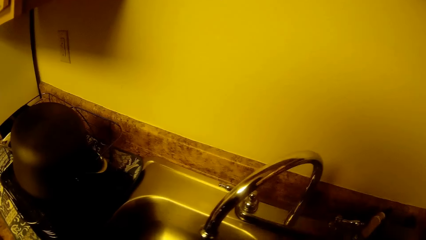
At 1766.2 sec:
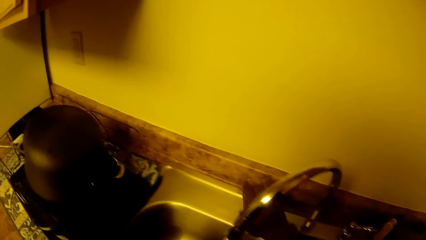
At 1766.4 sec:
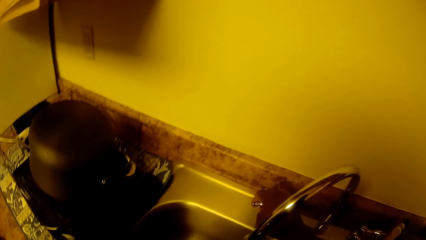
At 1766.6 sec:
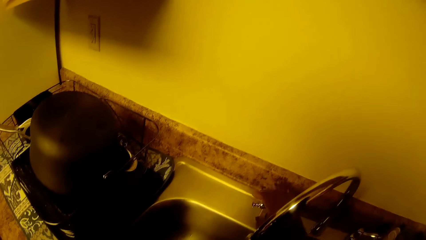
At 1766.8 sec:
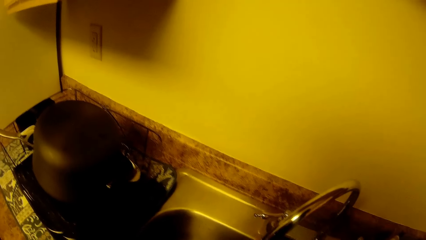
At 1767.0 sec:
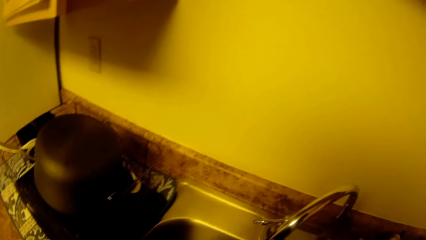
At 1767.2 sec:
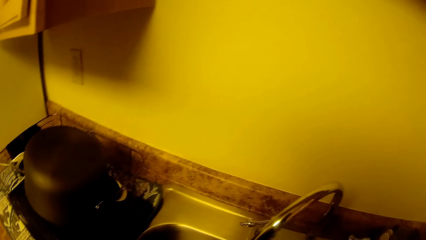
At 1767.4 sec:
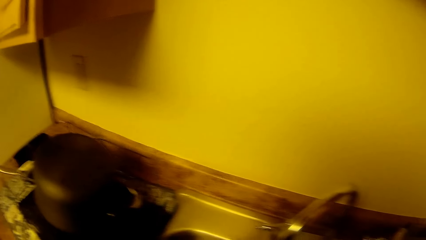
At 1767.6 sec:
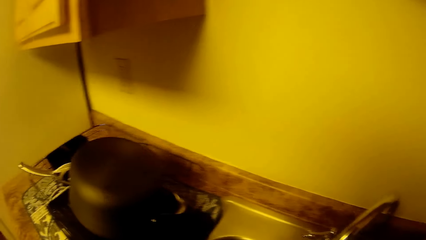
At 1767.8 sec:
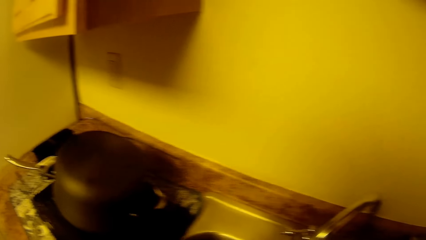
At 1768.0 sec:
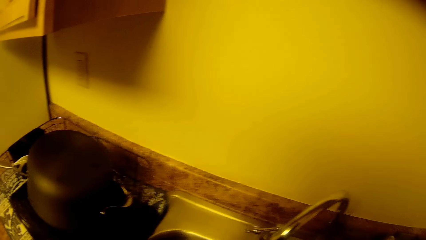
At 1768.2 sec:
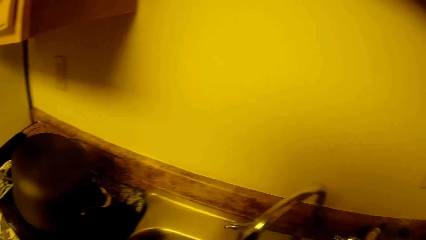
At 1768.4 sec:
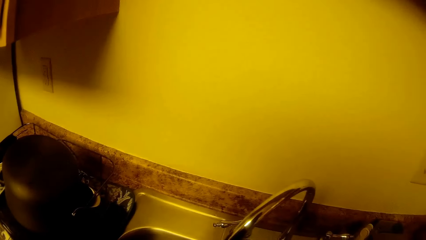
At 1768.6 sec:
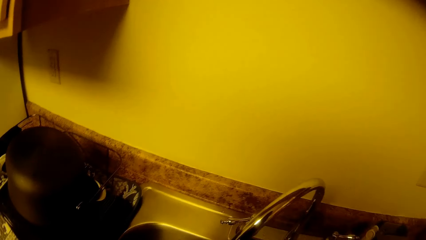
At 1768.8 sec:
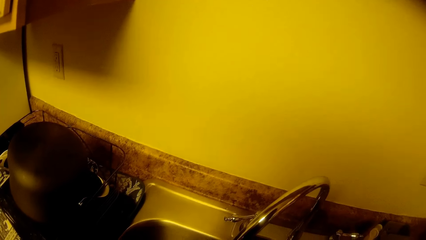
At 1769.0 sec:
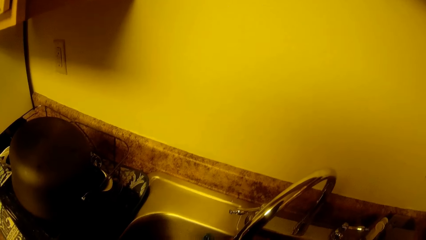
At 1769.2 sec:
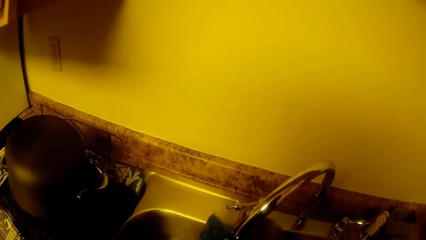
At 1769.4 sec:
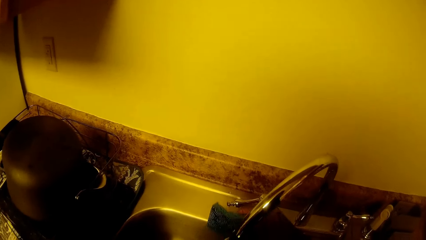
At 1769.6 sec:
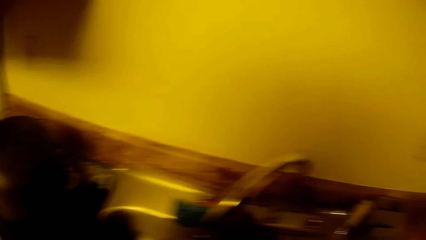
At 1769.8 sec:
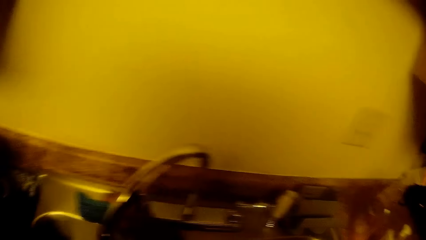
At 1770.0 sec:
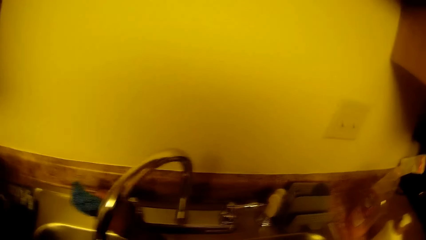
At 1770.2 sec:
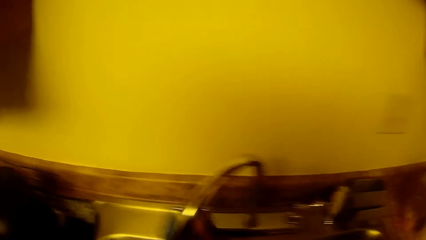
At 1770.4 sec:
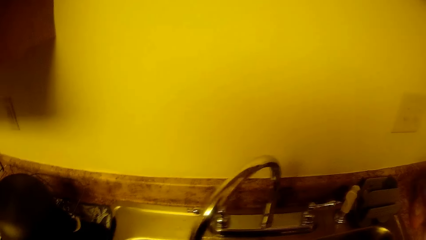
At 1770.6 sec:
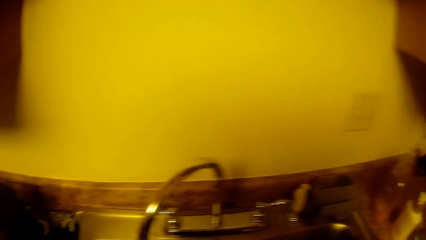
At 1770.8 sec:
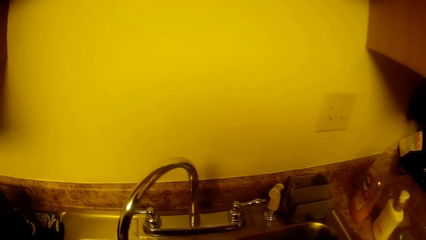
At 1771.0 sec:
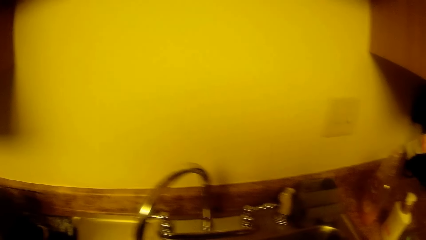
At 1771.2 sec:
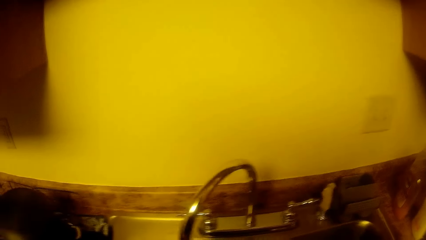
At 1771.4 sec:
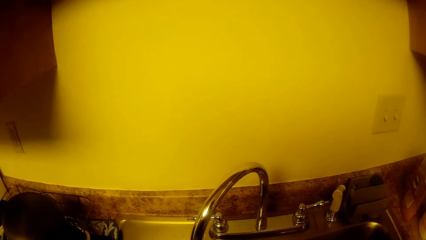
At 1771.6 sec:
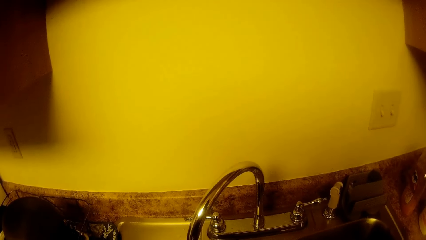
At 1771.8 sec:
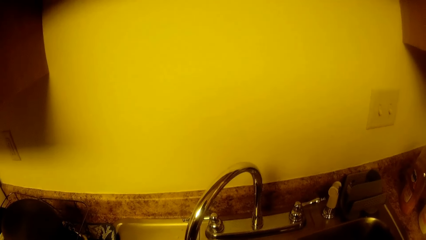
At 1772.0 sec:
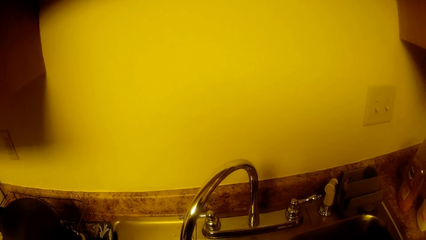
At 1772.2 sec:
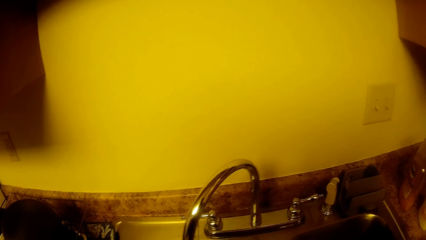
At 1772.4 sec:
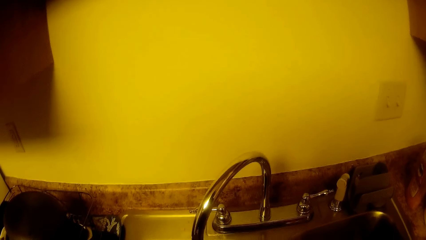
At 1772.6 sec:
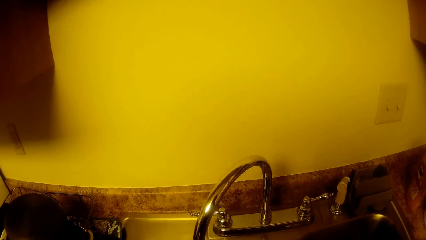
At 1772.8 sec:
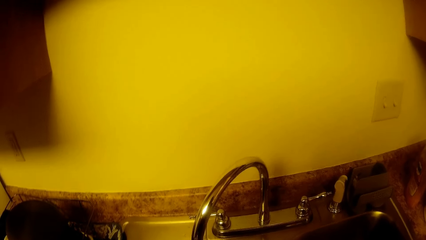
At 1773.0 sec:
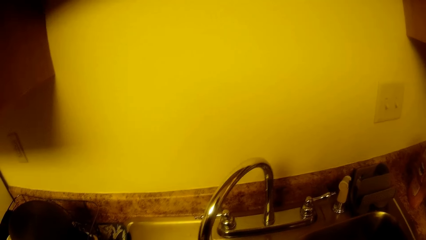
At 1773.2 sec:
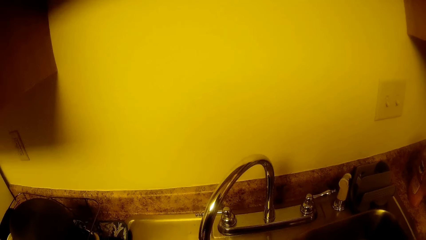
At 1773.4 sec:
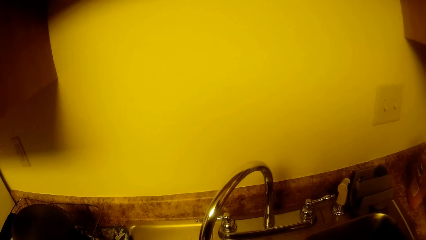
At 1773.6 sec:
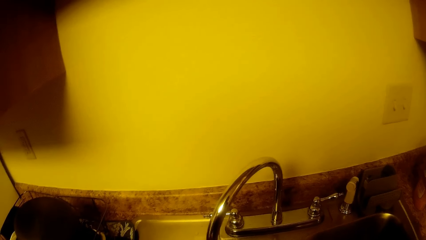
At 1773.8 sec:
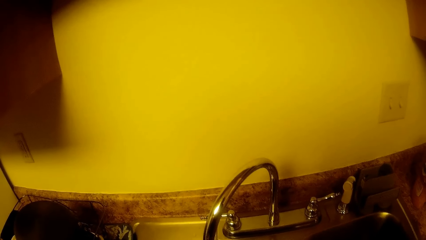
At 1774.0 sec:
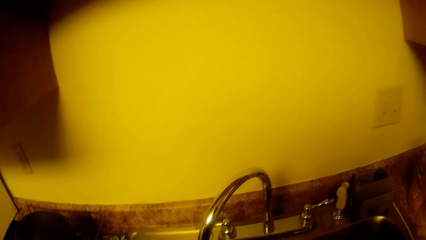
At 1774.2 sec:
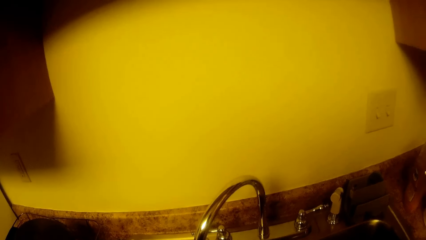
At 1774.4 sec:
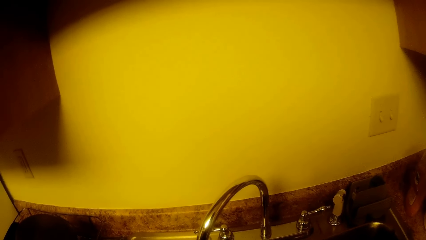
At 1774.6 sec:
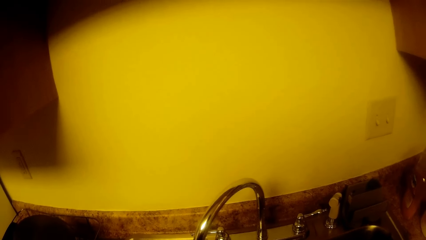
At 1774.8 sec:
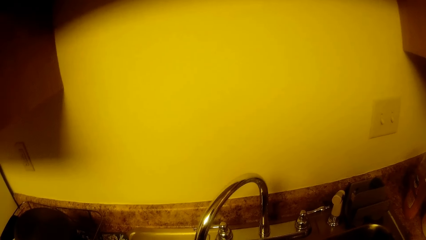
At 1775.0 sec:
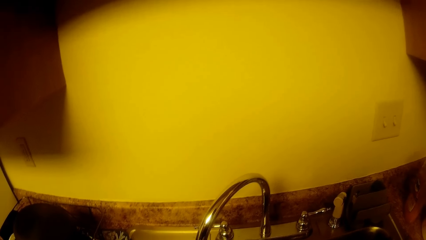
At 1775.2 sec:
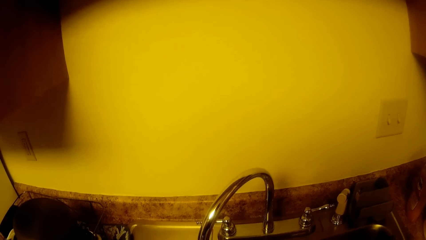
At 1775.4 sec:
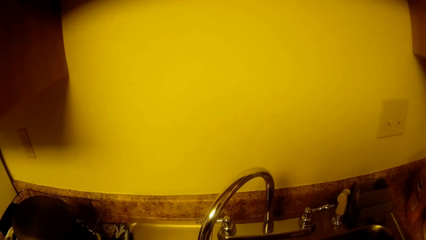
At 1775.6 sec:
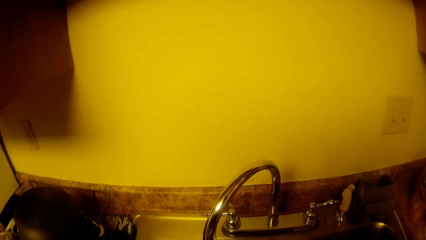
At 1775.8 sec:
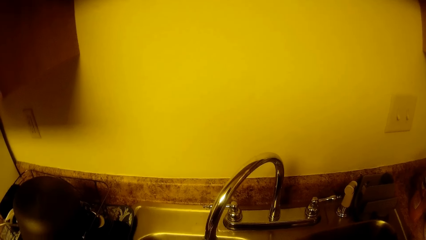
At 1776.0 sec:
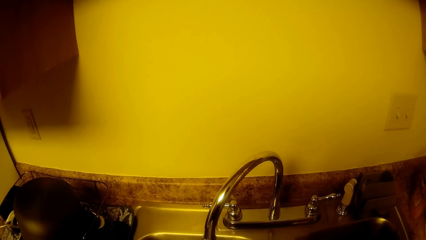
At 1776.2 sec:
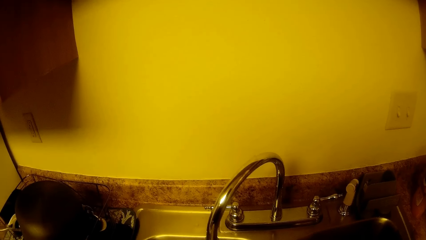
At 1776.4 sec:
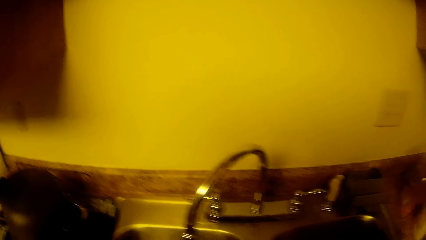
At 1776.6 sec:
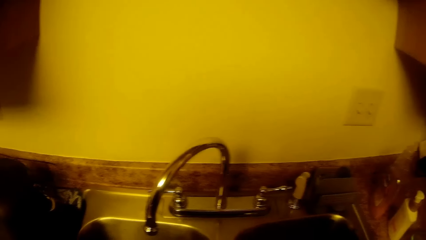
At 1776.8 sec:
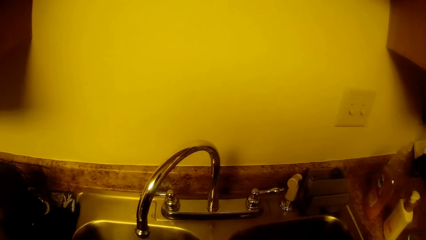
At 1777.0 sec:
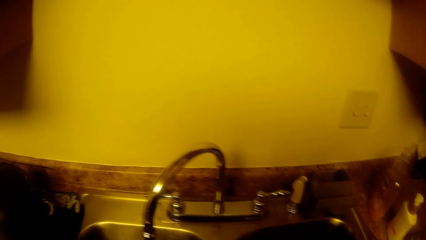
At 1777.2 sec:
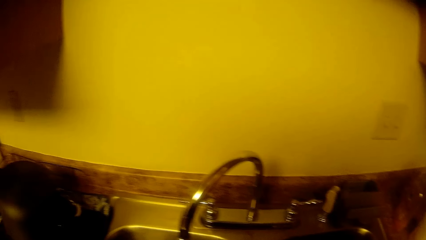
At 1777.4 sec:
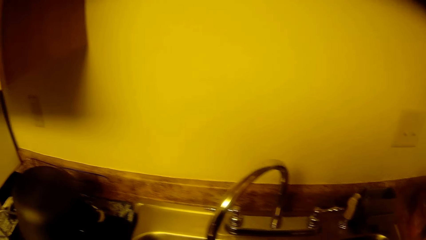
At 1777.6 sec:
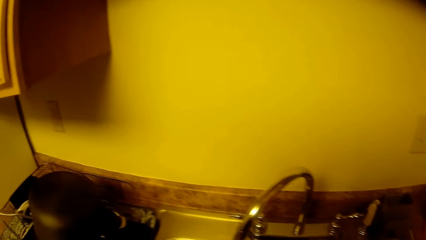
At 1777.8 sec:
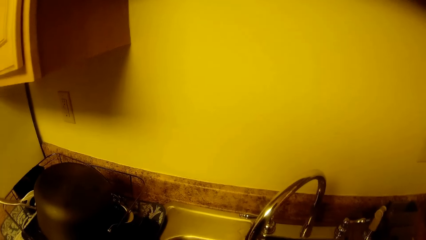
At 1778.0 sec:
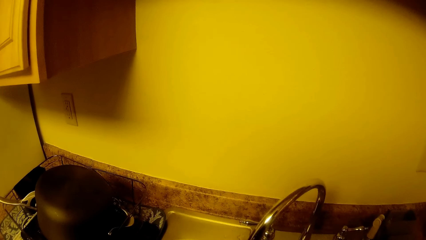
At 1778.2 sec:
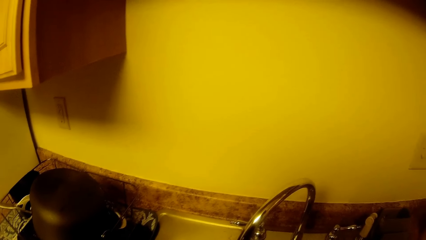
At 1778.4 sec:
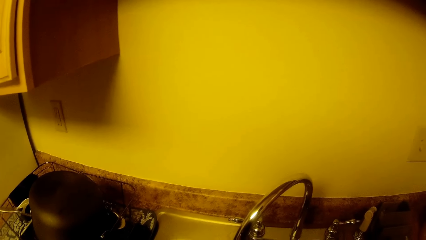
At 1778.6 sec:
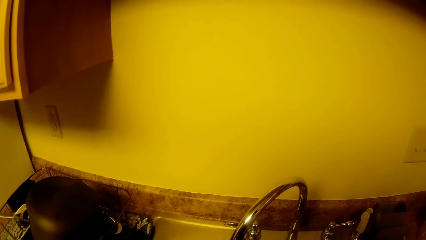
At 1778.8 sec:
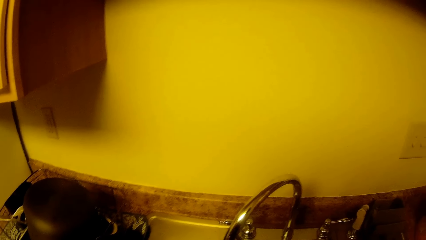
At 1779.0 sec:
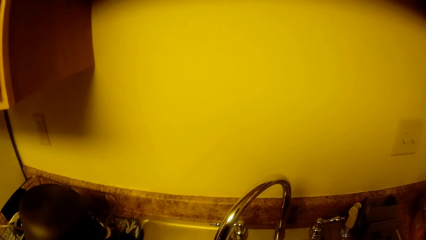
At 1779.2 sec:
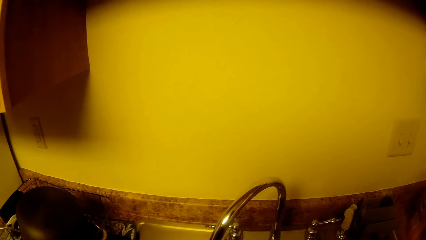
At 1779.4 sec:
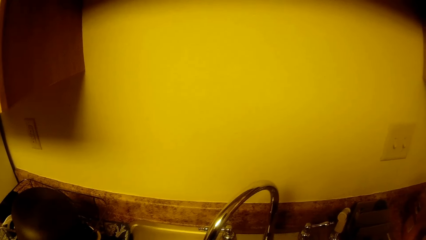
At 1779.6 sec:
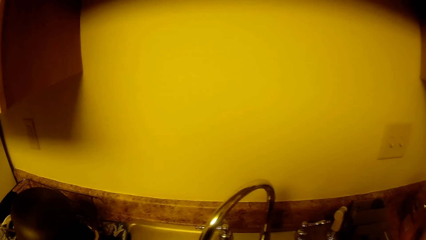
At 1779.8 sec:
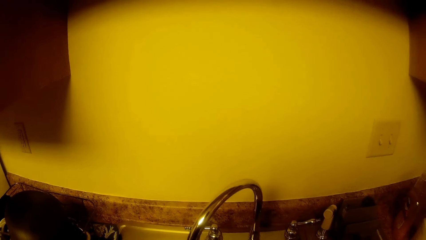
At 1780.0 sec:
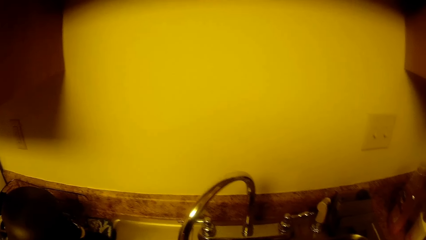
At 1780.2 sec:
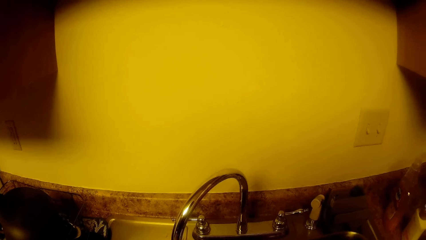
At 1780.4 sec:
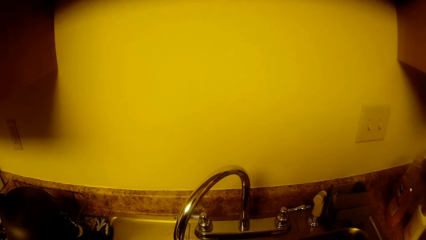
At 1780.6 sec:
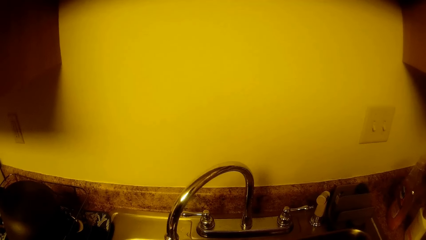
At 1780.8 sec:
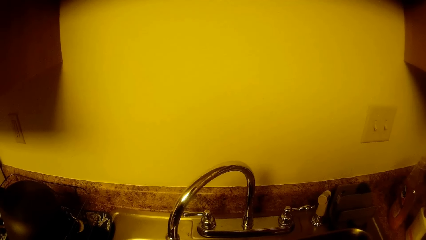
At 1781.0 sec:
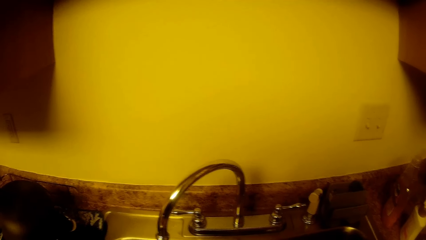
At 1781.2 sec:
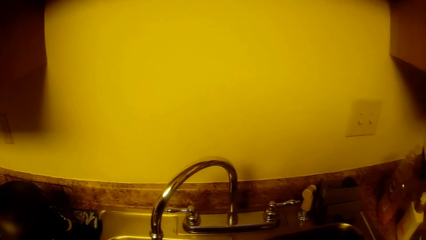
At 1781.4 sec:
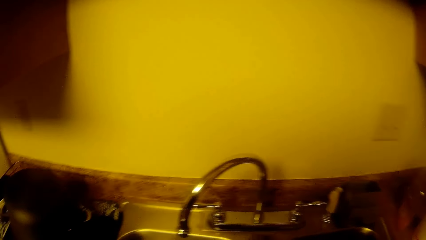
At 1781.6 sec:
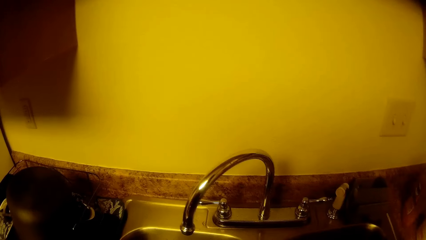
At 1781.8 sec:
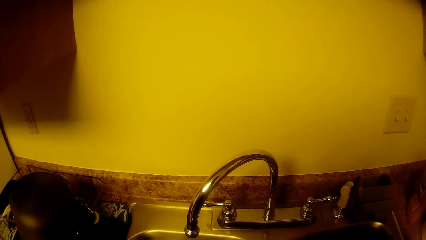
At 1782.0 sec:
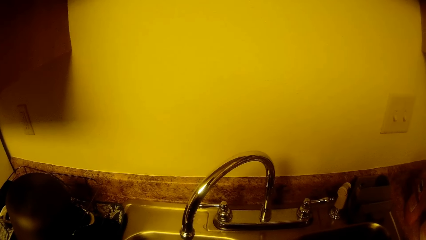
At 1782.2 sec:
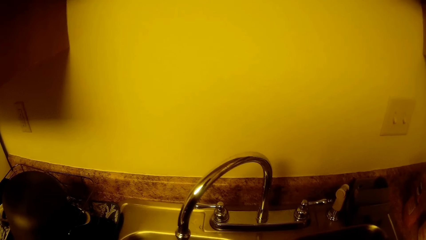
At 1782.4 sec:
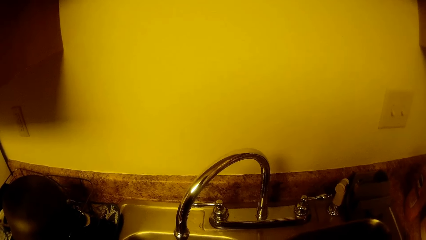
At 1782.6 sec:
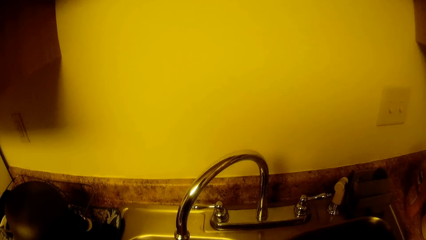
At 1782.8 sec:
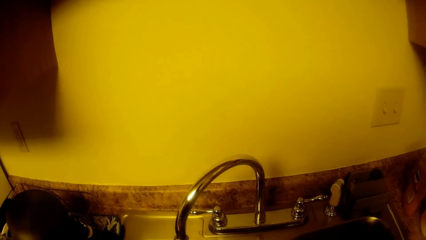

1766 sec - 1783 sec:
The camera wearer turns on a tap with her right hand. She turns off the tap with her right hand. She stares at the sink. She moves the tap with her right hand. She stares at the sink.
